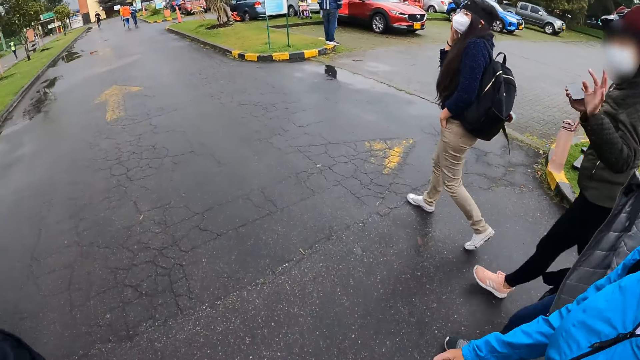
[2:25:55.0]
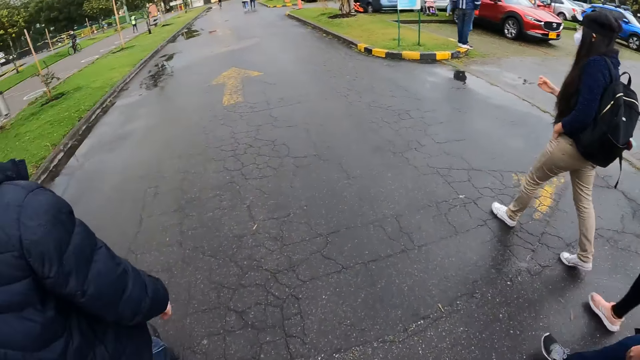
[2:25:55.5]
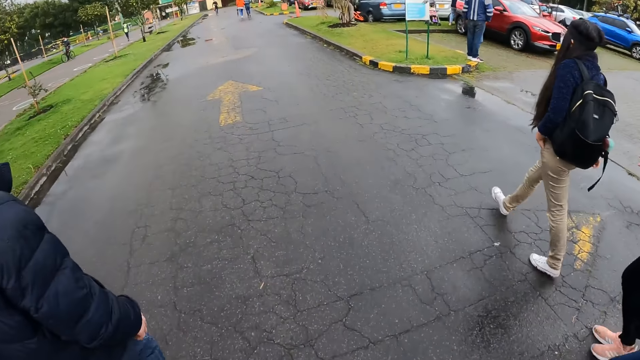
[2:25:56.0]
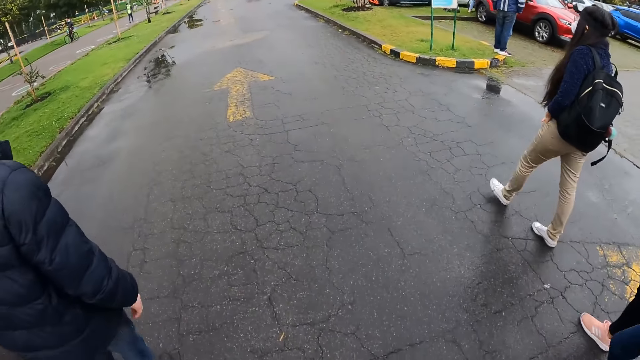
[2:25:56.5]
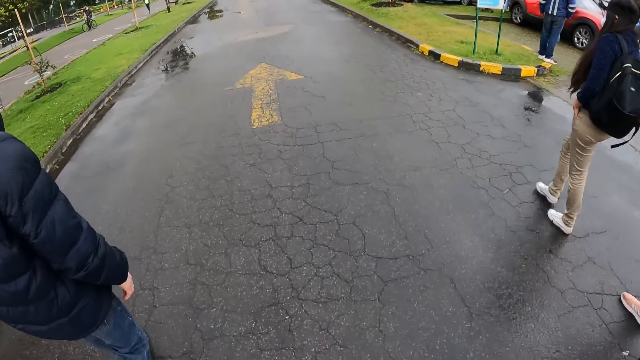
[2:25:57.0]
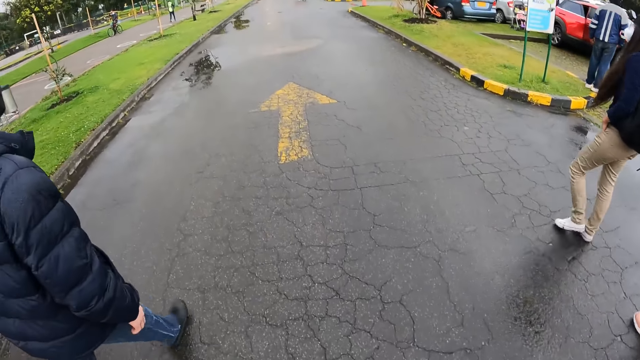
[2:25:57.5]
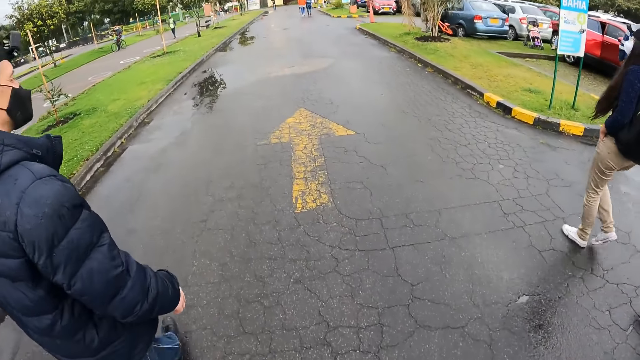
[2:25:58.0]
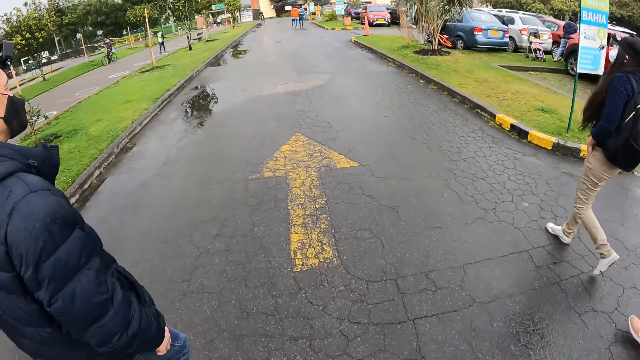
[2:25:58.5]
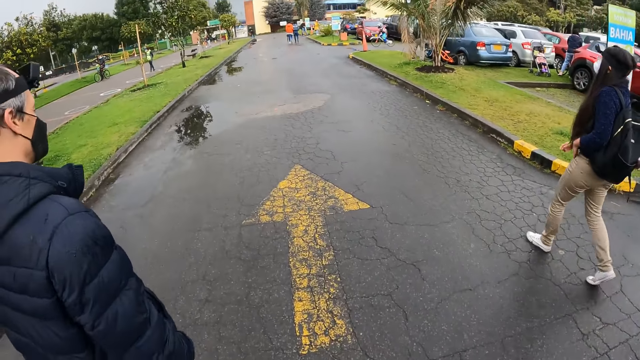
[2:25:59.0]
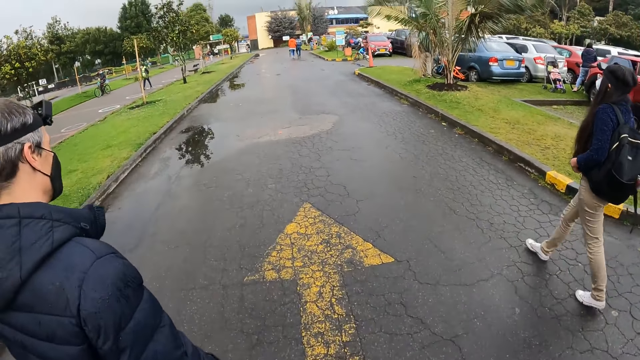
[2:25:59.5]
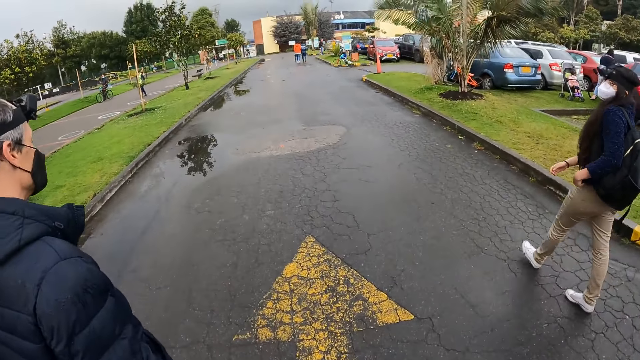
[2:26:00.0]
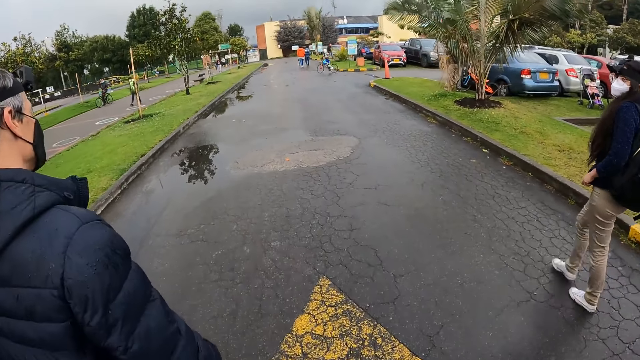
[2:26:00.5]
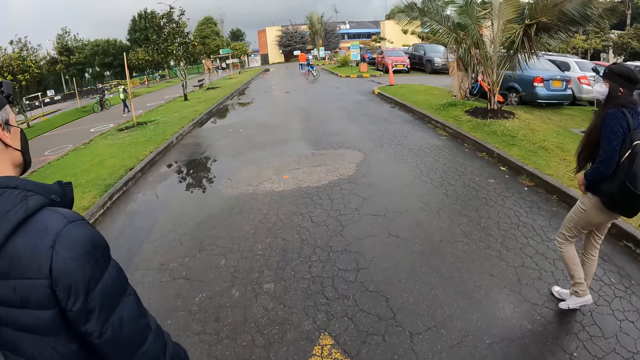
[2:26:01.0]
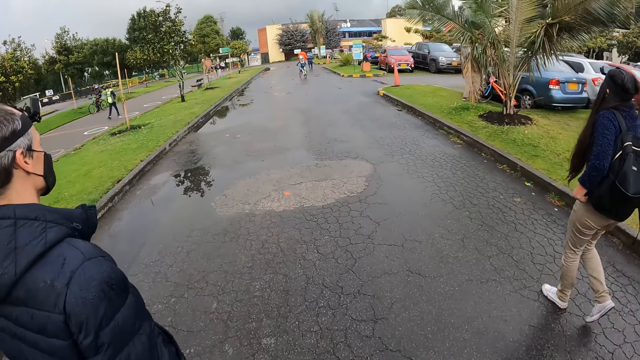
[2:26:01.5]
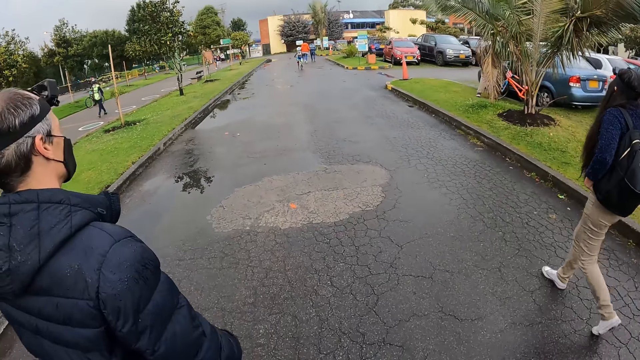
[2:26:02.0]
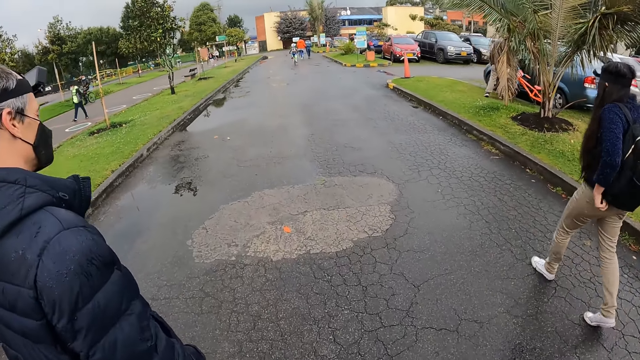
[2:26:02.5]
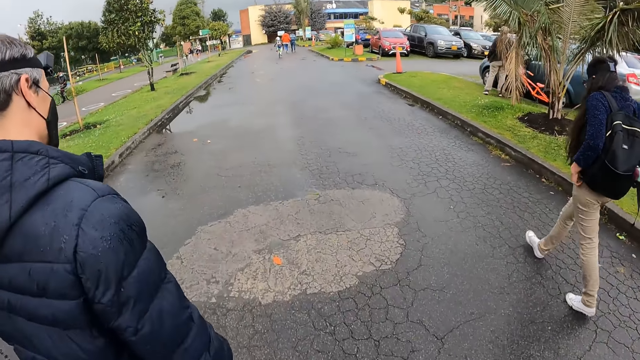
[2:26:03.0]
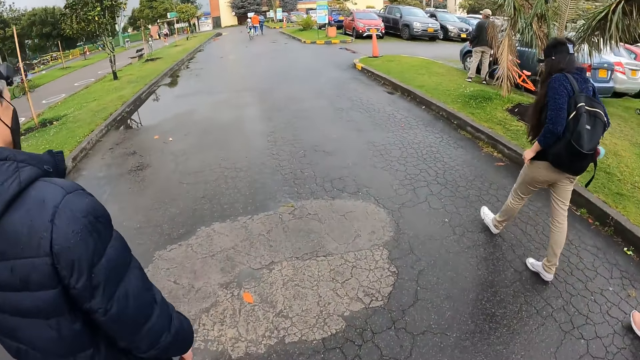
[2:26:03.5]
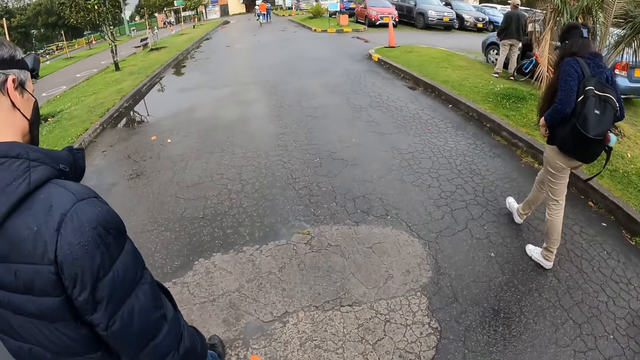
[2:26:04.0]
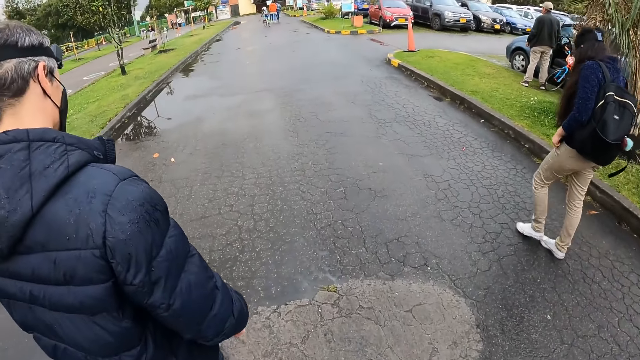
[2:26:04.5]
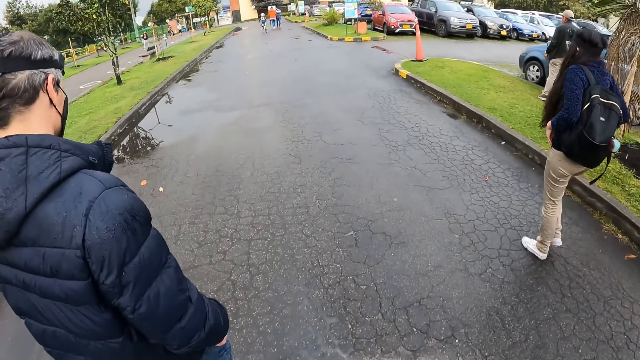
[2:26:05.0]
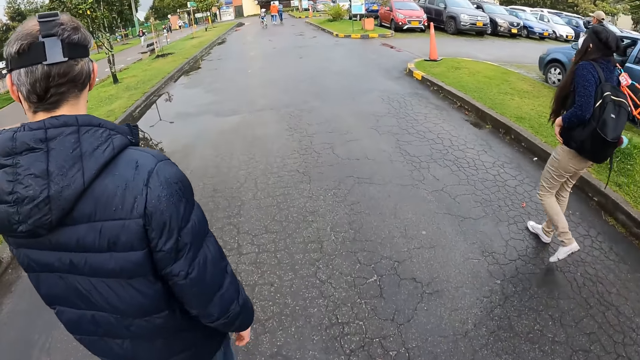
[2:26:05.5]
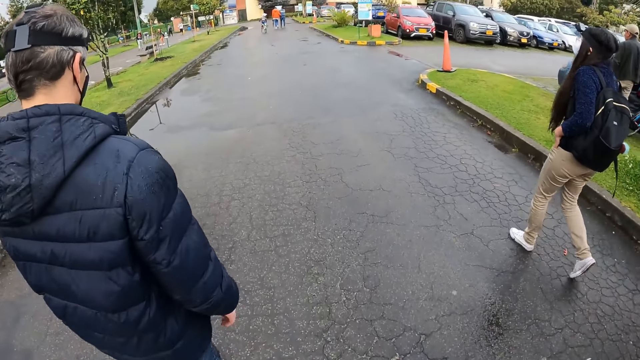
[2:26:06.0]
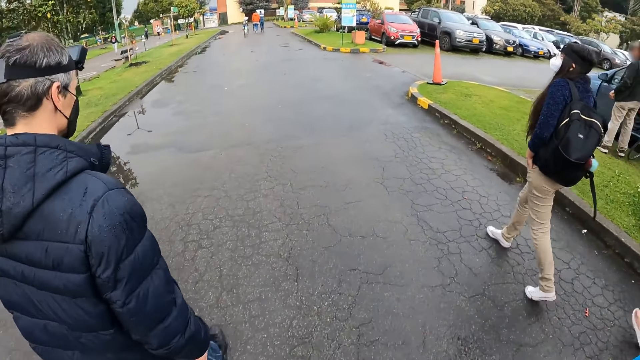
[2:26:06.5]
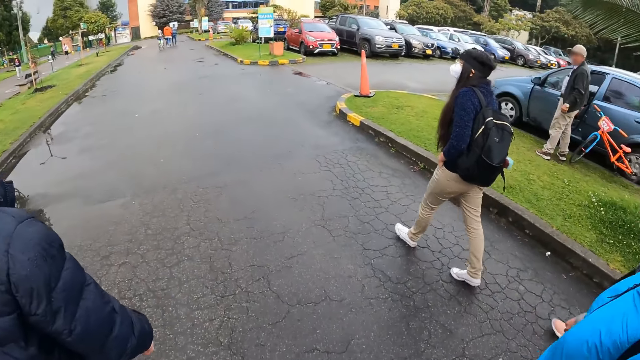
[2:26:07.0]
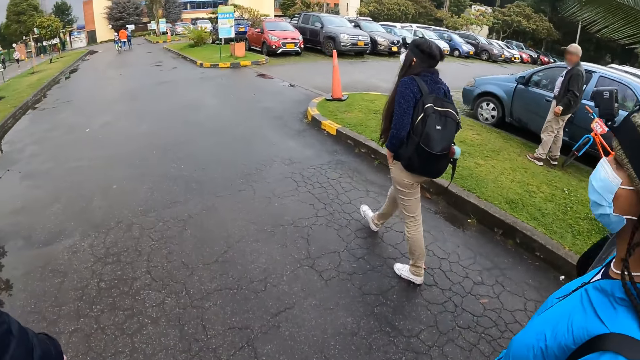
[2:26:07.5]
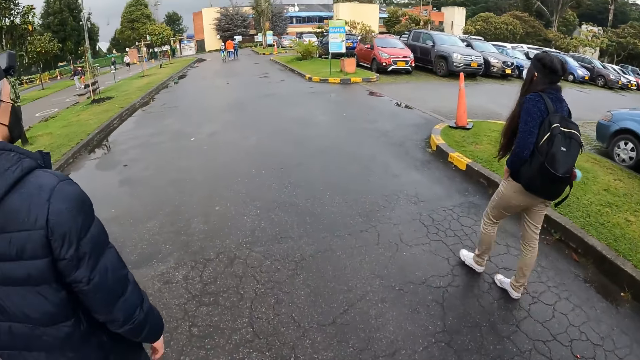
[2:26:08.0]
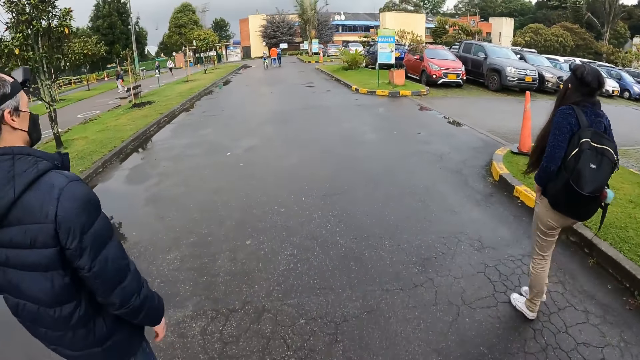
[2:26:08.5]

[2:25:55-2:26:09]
The camera wearer walks. A lady adjusts a cloth. The camera wearer walks.

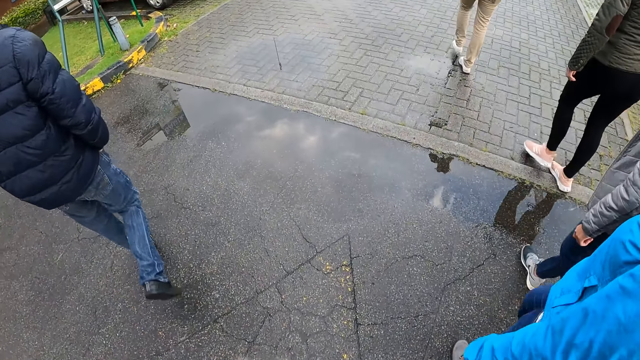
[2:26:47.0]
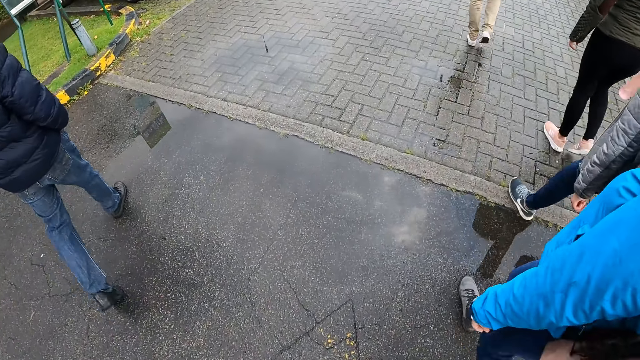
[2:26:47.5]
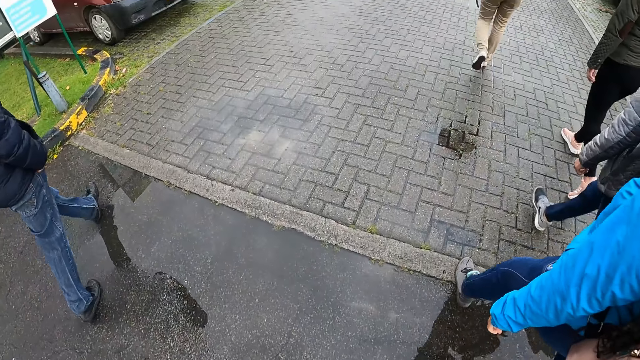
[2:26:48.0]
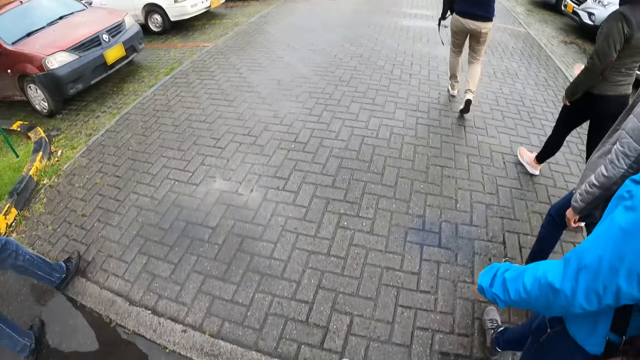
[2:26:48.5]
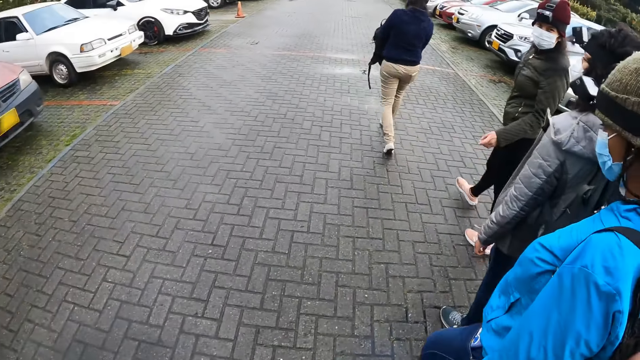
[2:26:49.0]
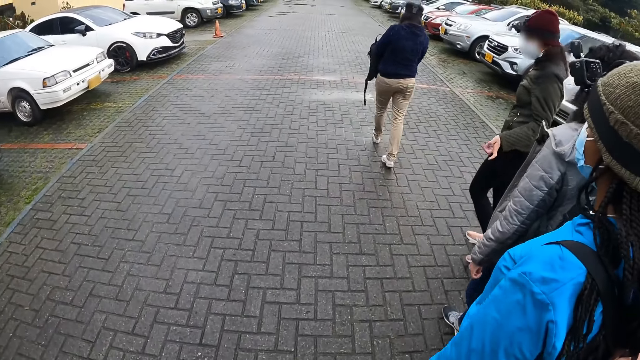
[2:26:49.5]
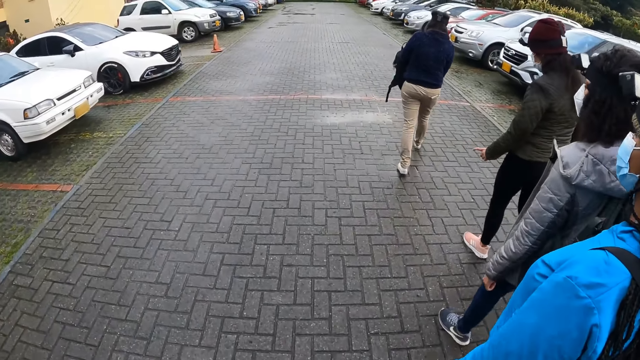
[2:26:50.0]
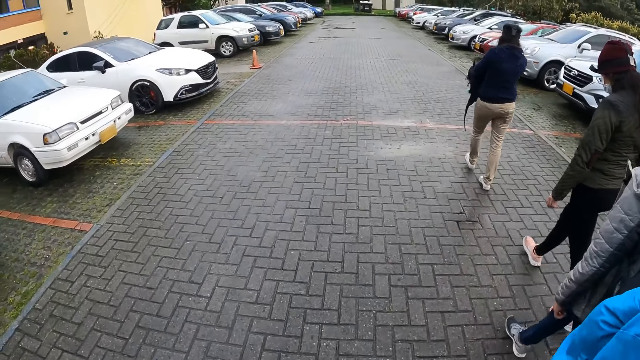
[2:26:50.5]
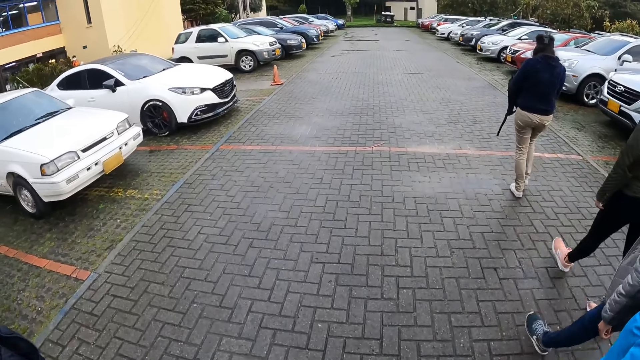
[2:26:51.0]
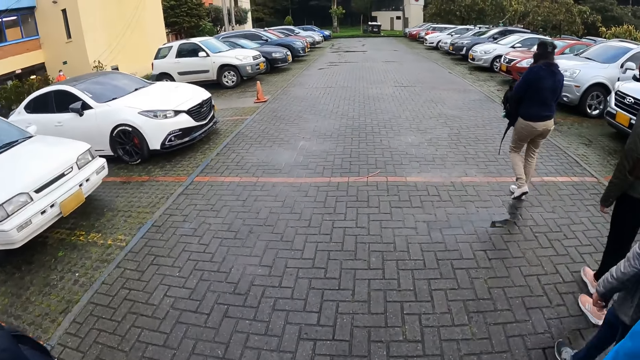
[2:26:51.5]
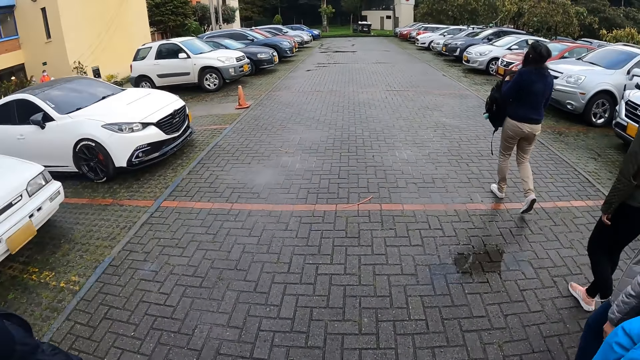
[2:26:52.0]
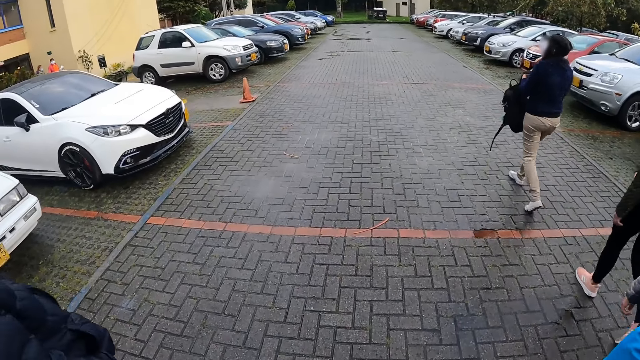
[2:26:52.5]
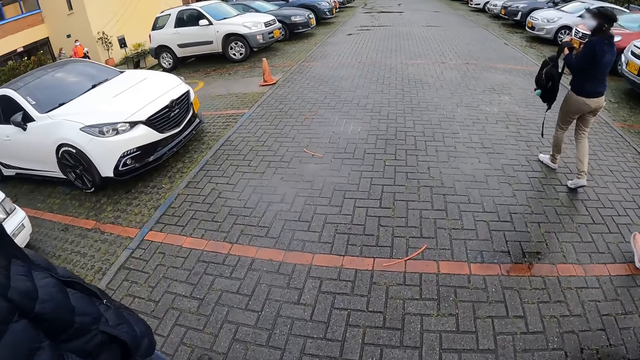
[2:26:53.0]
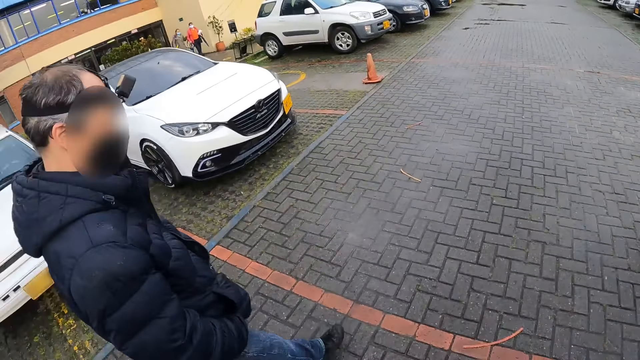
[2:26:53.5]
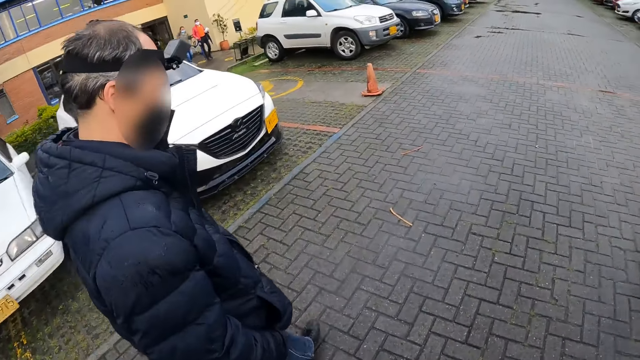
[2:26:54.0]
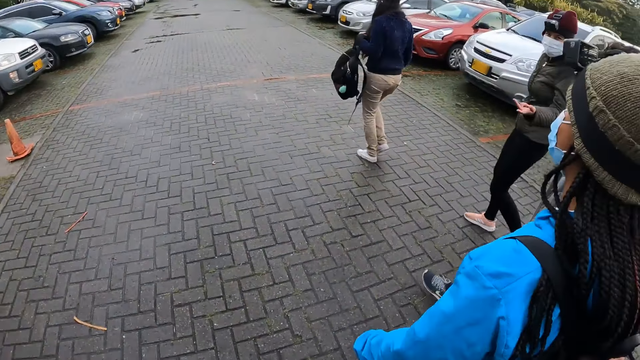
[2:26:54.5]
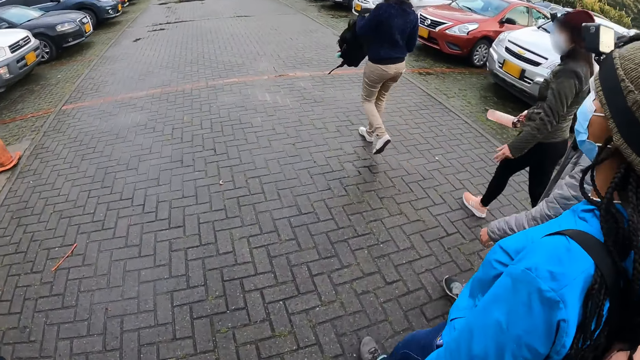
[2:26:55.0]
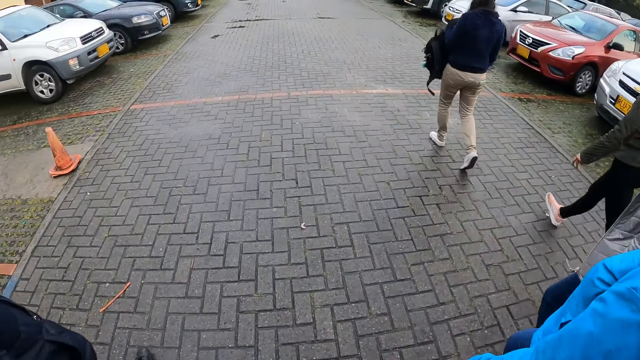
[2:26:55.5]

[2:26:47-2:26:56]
A lady stretches a hand and drops the hand. The camera wearer walks. The lady stretches a hand and drops her hand.
